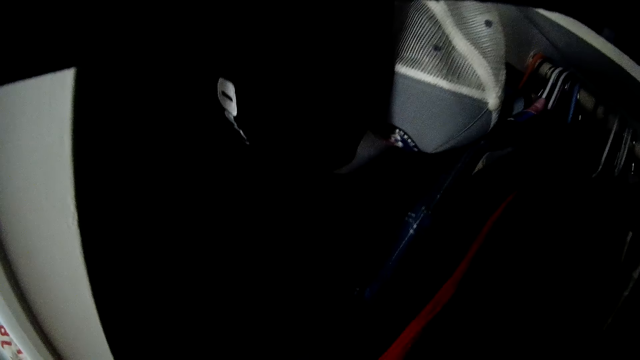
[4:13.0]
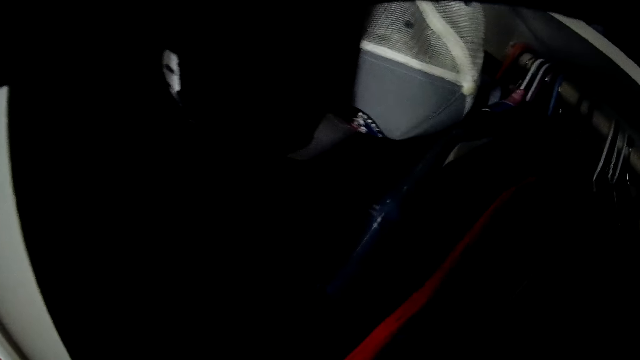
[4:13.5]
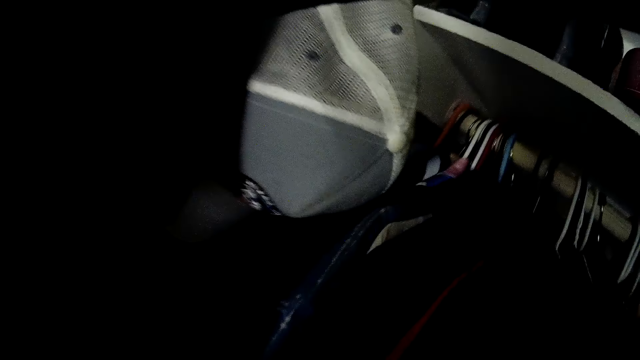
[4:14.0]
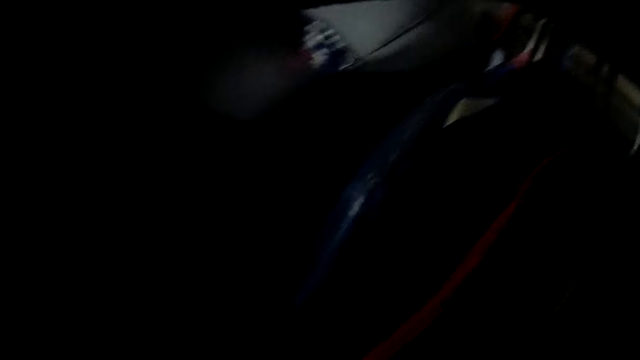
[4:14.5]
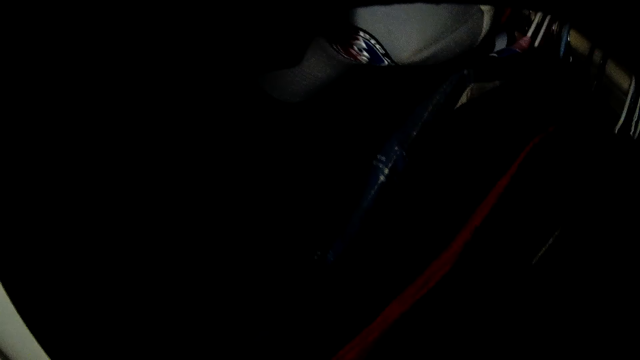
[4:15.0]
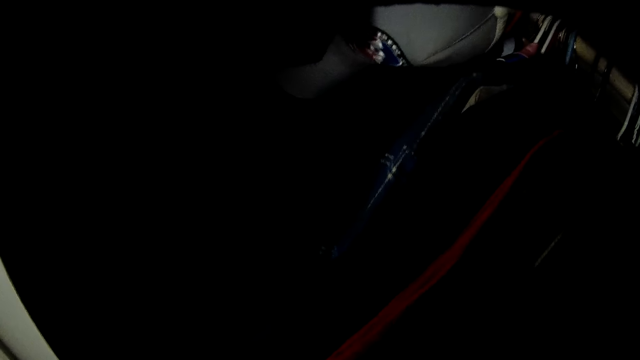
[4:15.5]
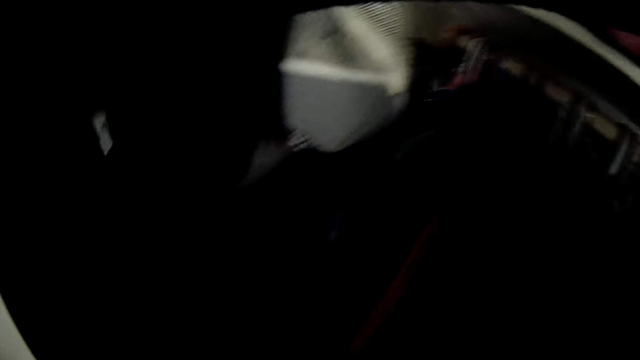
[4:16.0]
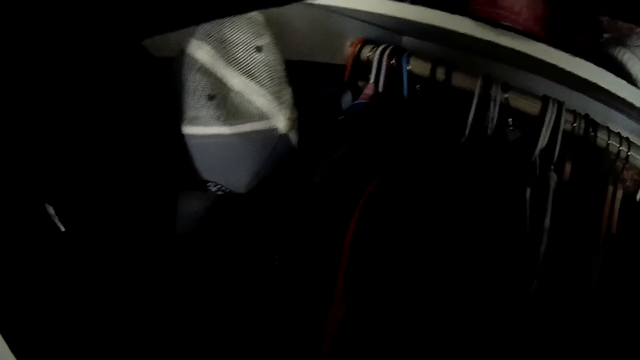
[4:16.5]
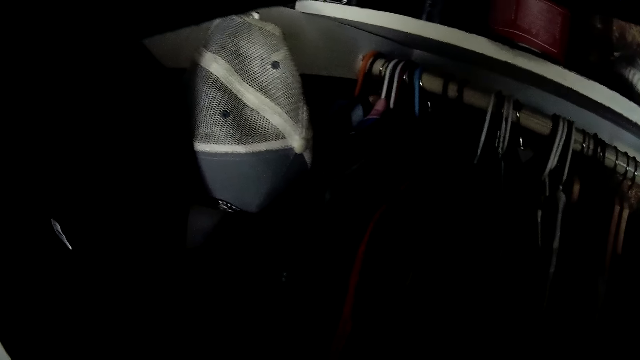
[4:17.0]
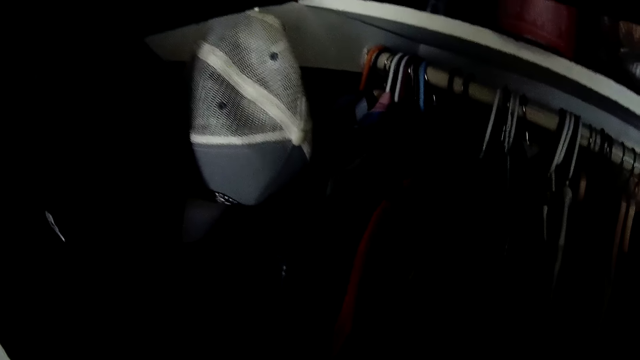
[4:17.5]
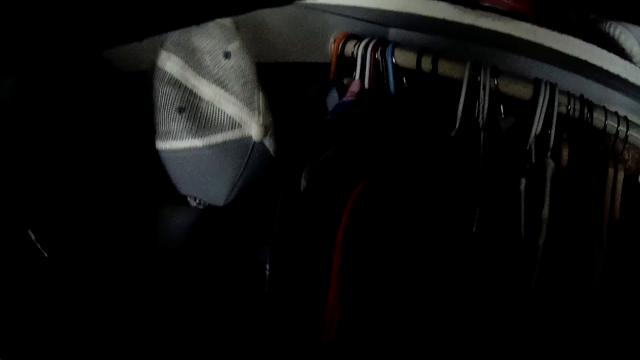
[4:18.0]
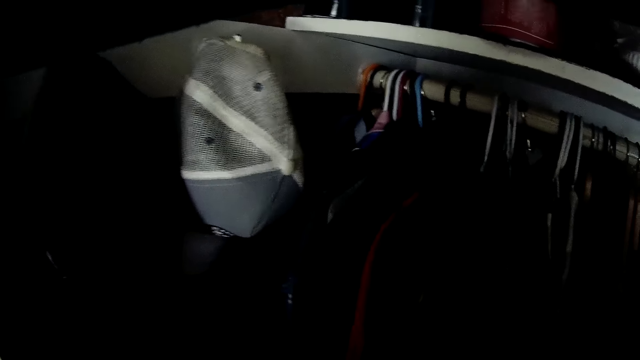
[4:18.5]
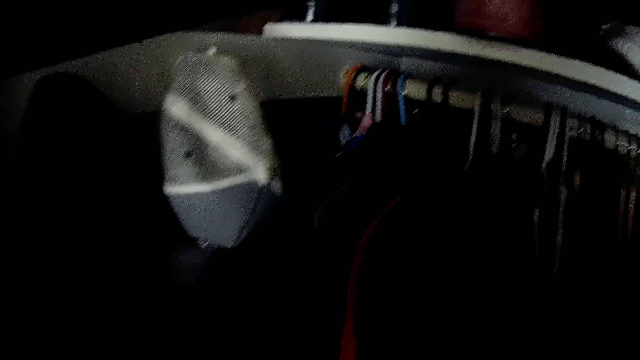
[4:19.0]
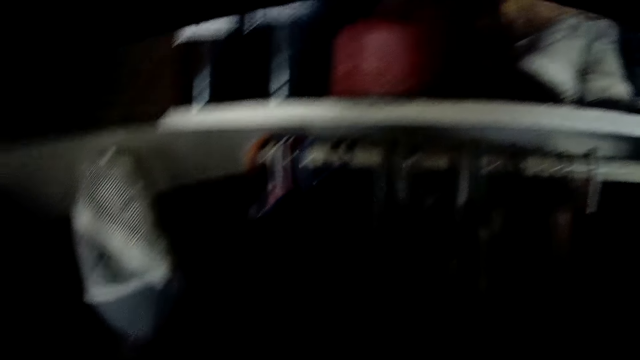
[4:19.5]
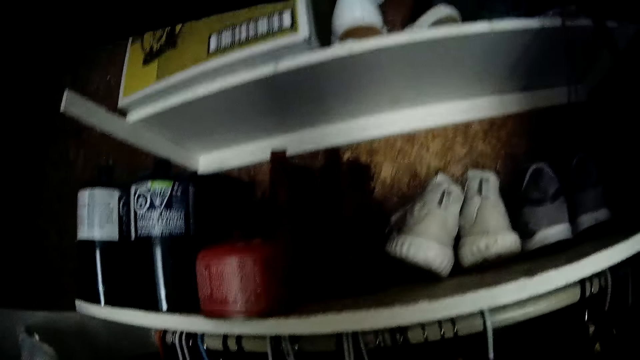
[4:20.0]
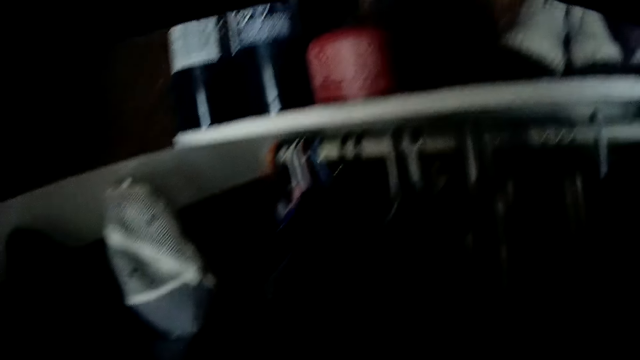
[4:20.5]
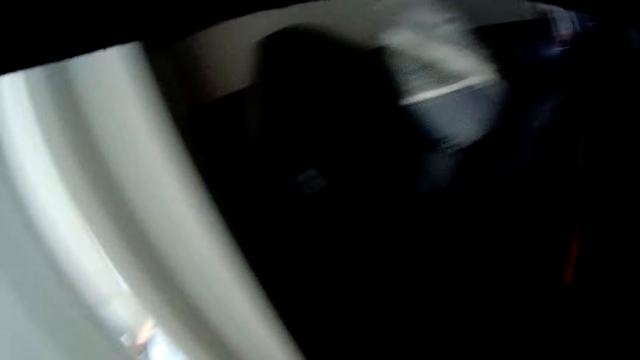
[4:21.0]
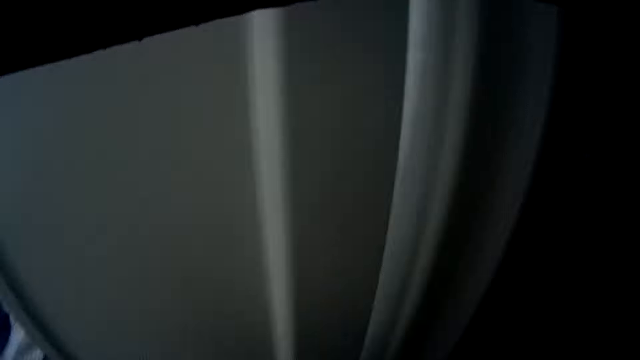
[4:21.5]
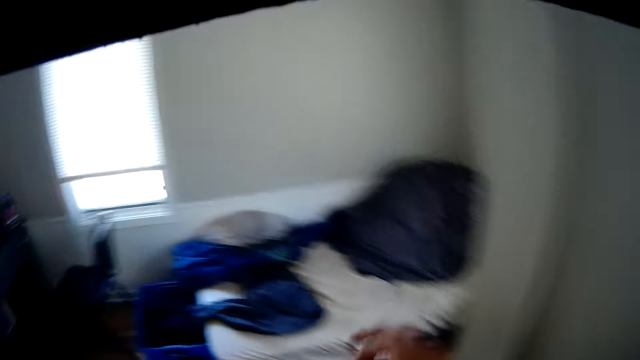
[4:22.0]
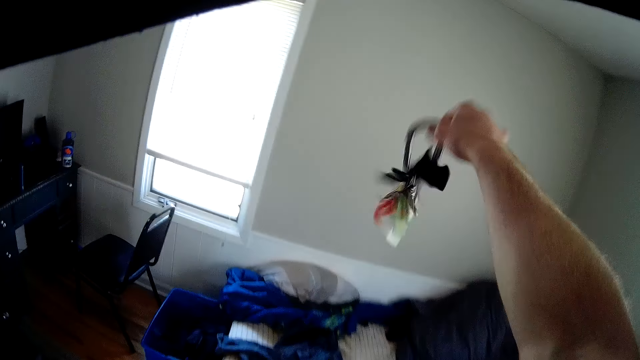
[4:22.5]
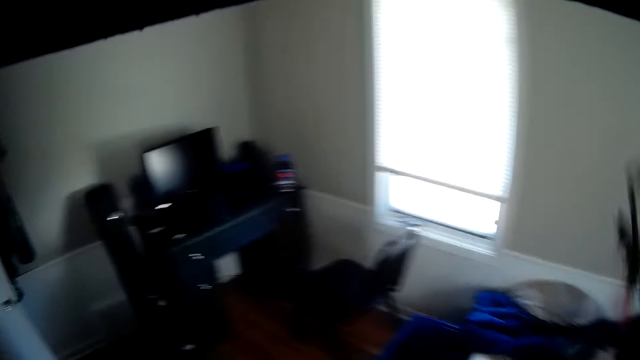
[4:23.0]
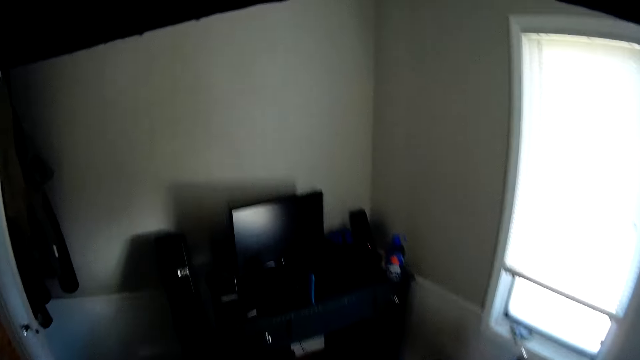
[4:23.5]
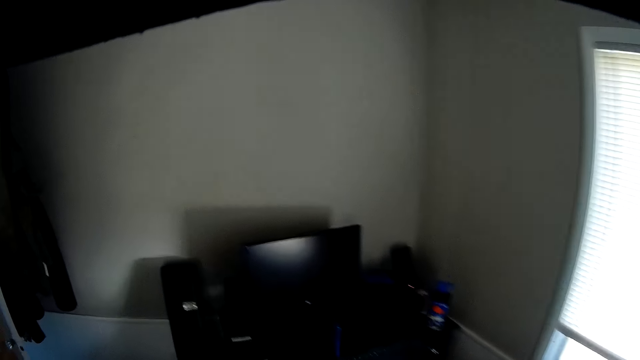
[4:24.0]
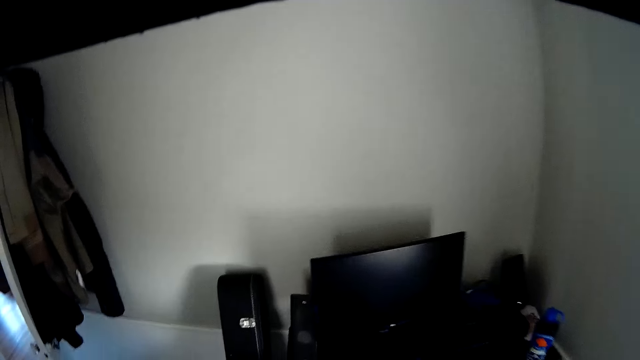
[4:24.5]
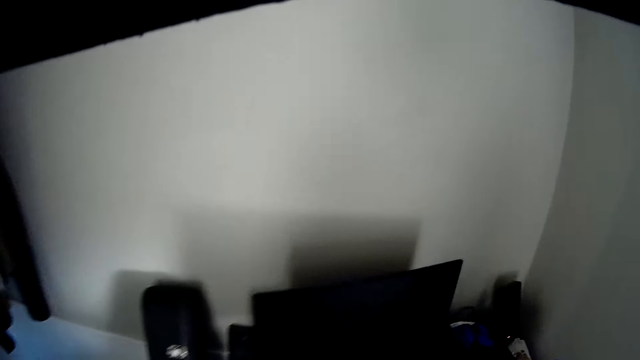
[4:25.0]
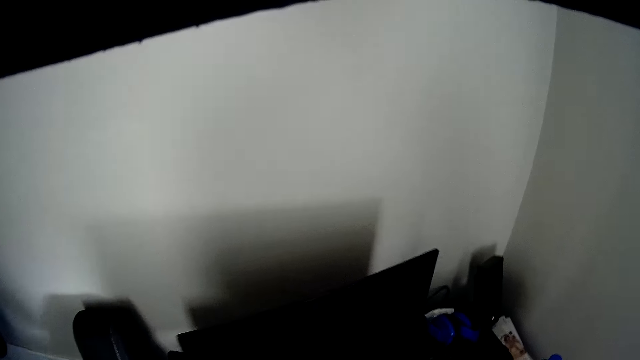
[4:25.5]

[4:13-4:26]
The camera wearer raises a bunch of keys in his right hand. He shakes the keys with a hand.

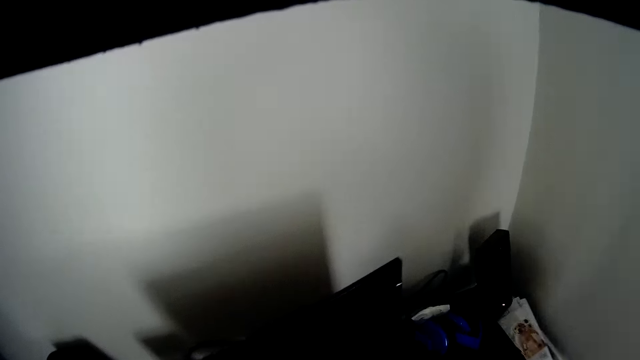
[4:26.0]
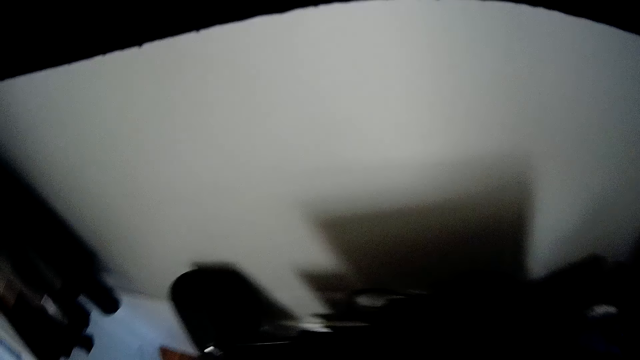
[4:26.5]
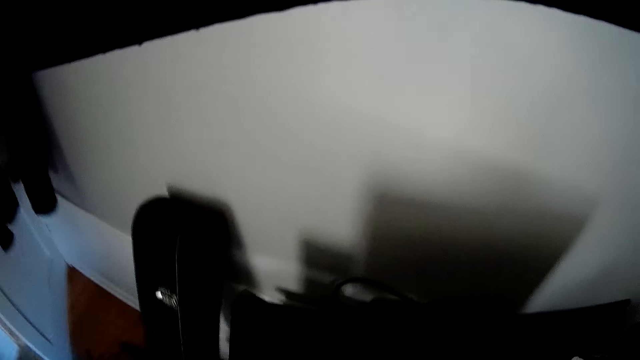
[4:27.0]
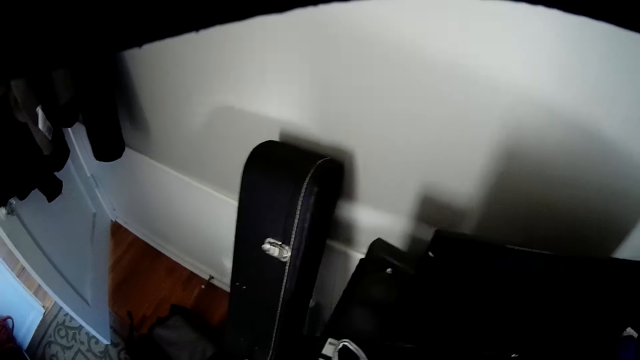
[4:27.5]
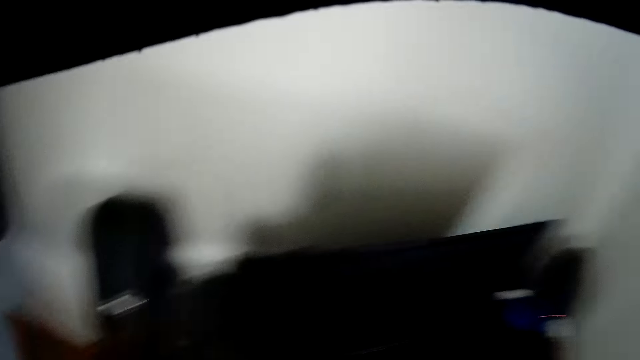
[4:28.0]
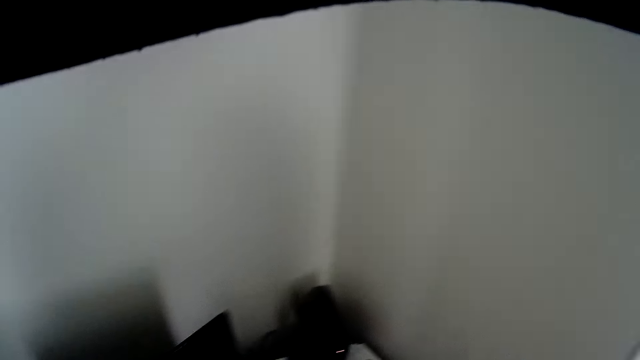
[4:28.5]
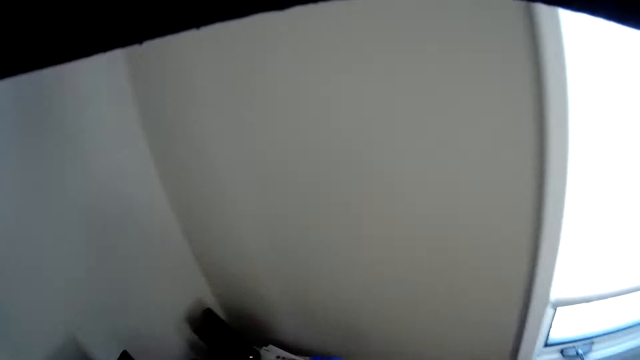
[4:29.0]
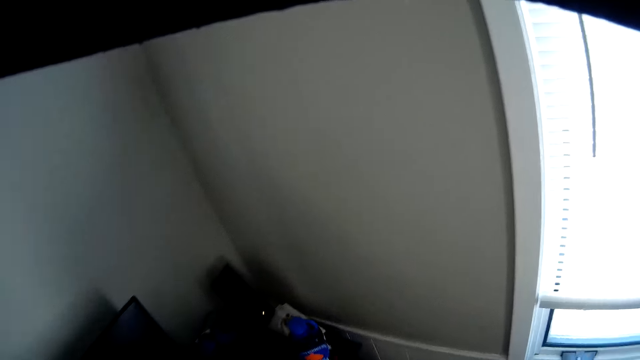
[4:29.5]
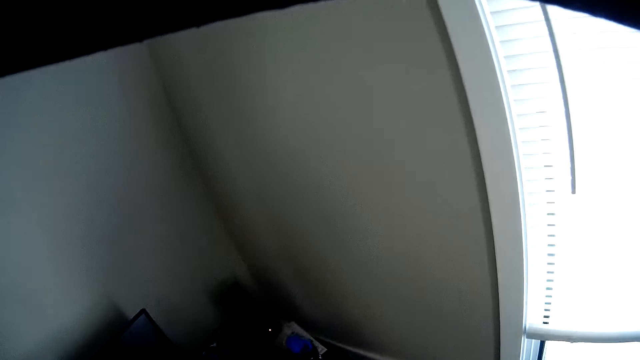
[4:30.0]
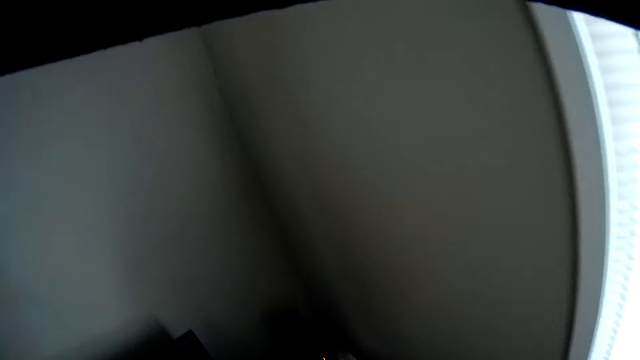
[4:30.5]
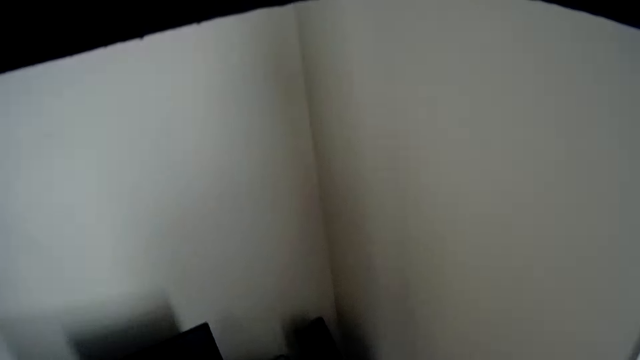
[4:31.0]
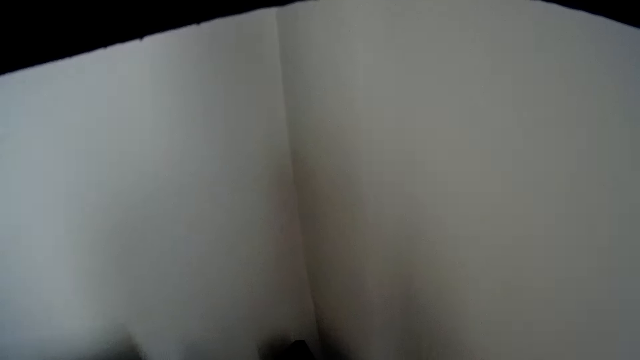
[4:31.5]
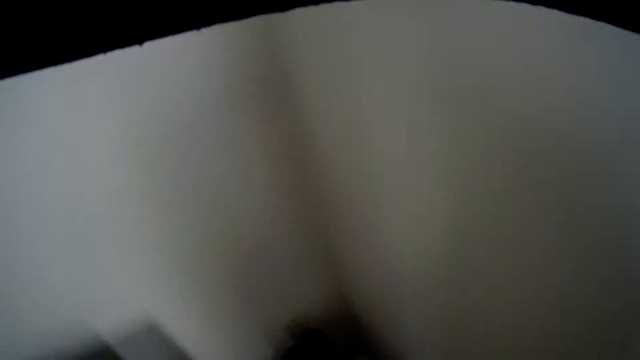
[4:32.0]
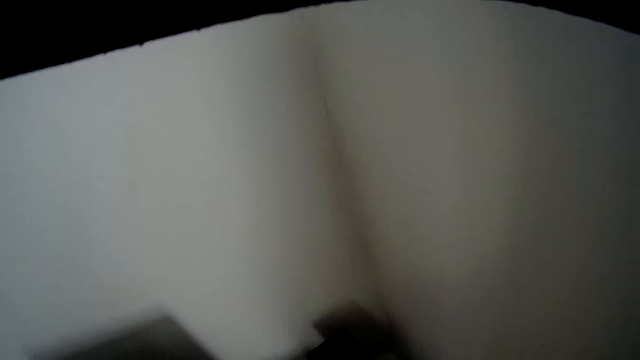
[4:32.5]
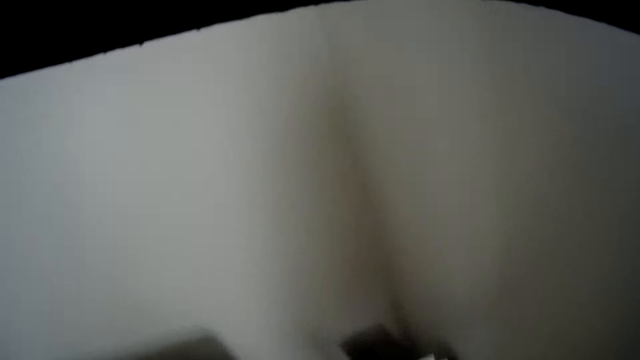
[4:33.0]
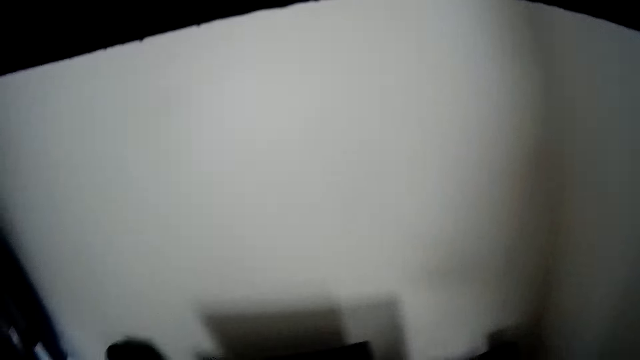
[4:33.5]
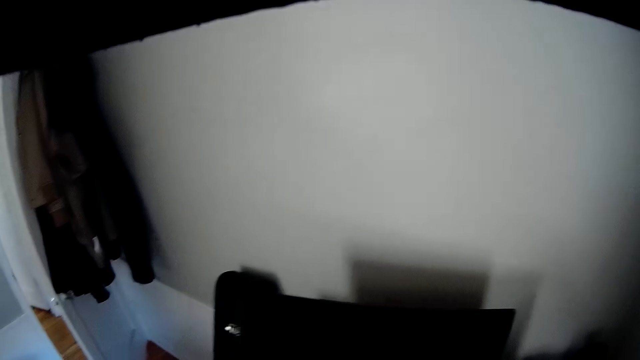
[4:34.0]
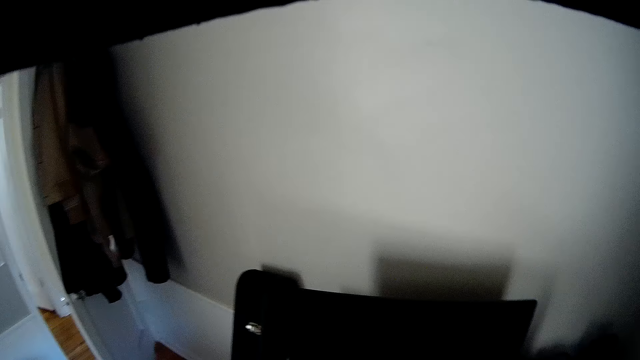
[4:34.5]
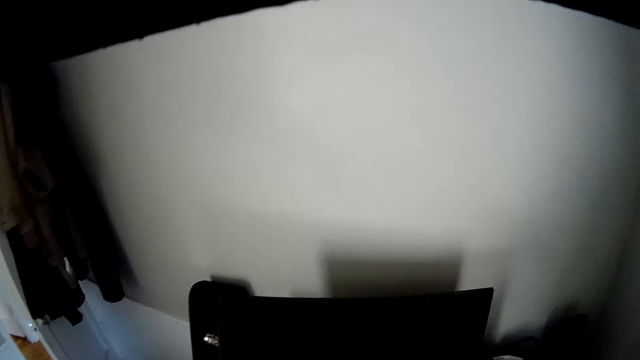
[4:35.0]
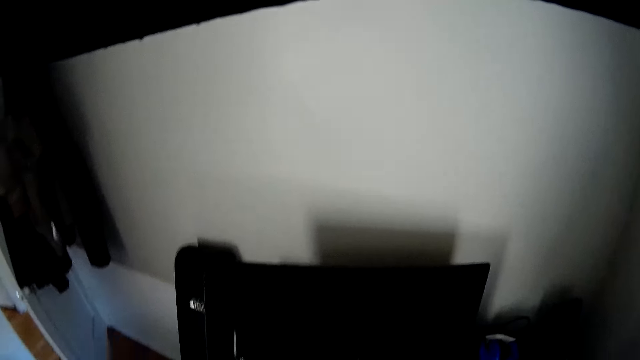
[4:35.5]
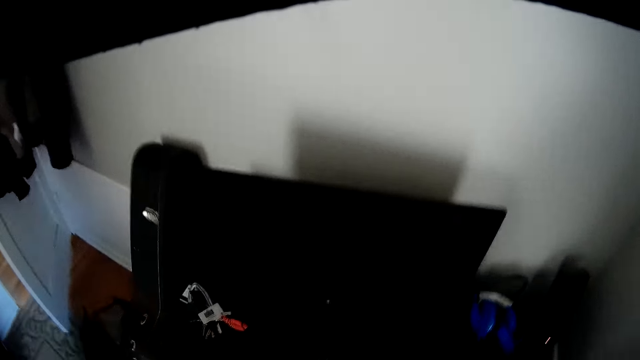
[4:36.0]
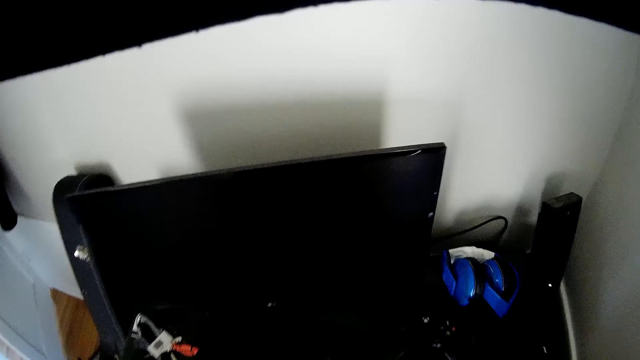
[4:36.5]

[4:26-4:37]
The camera wearer looks around a room. They move a piece of paper.
